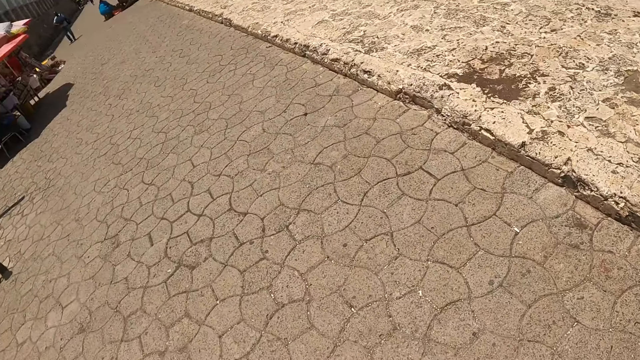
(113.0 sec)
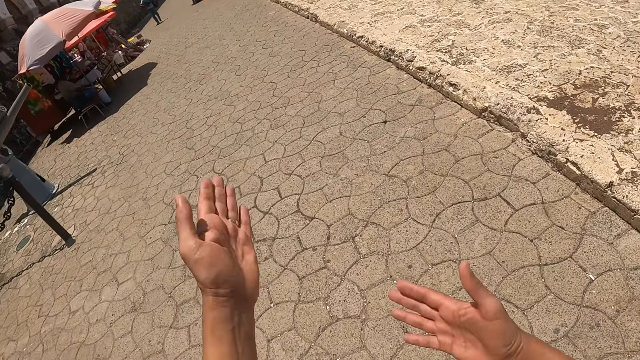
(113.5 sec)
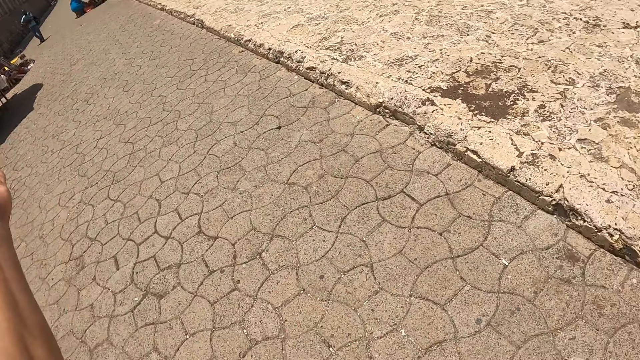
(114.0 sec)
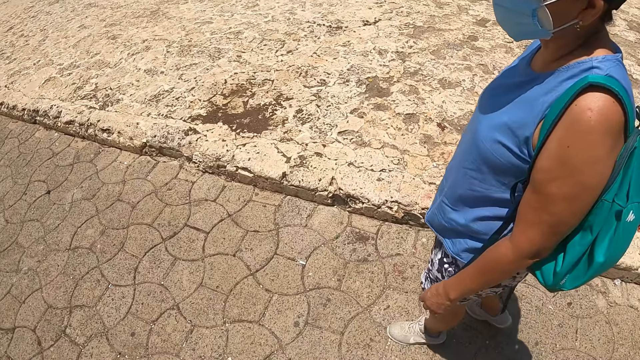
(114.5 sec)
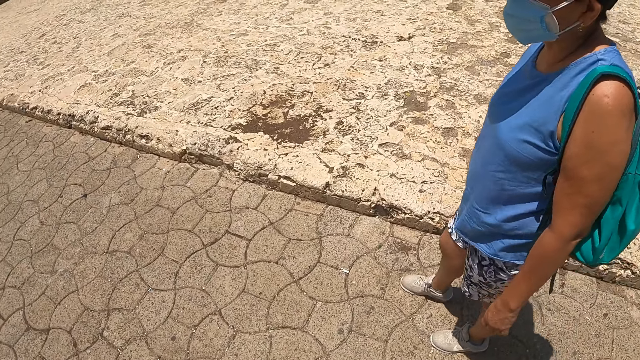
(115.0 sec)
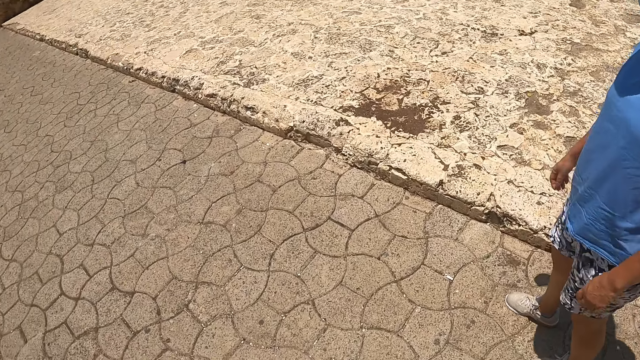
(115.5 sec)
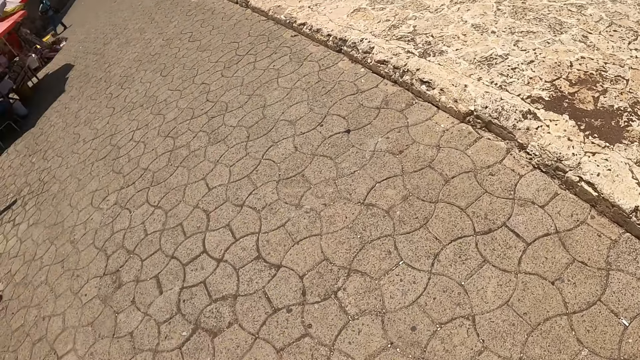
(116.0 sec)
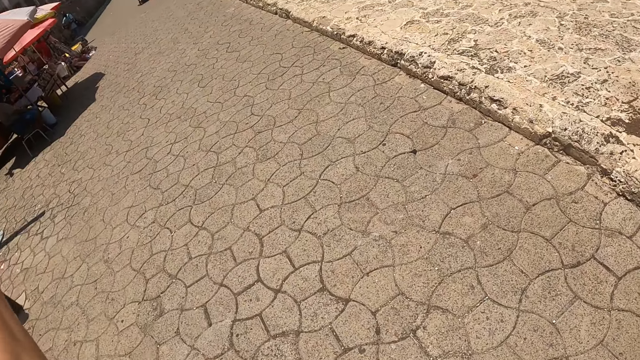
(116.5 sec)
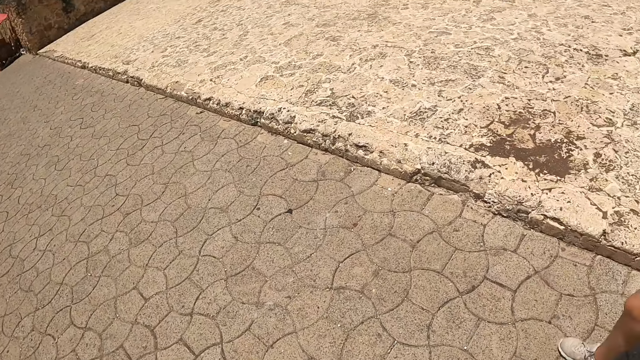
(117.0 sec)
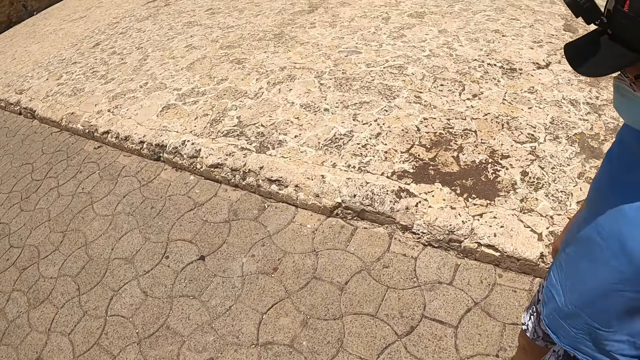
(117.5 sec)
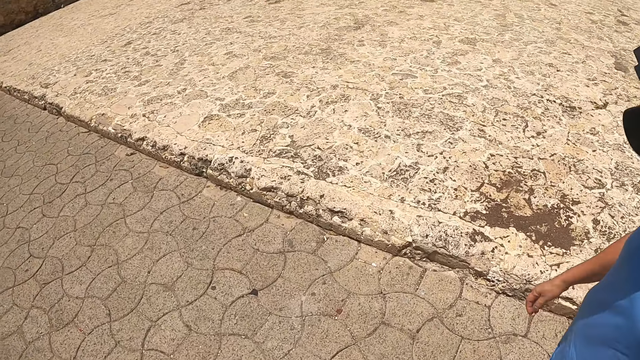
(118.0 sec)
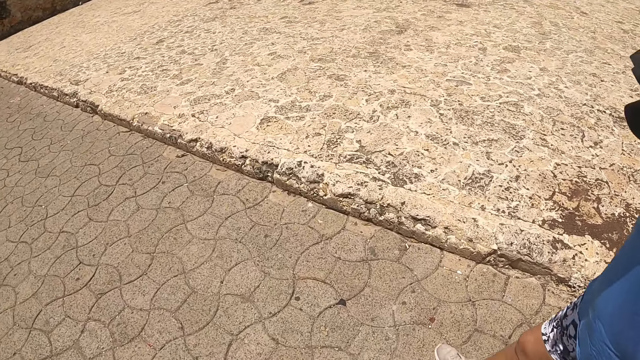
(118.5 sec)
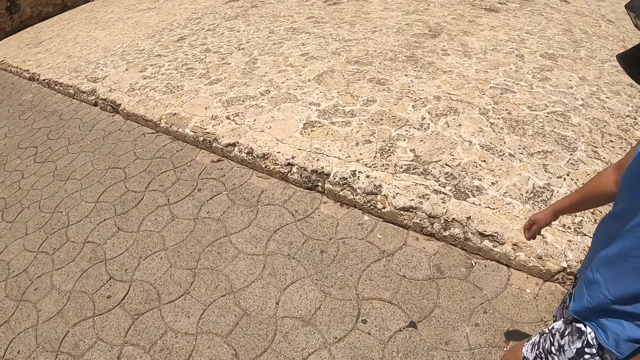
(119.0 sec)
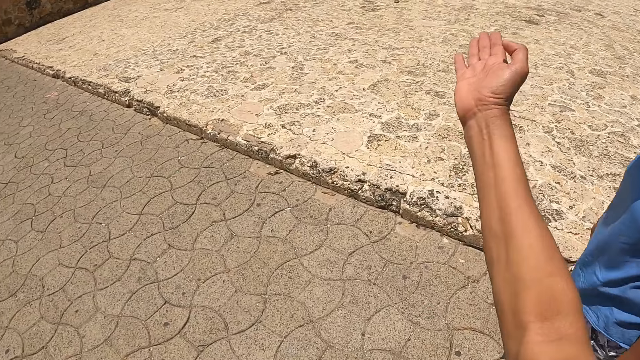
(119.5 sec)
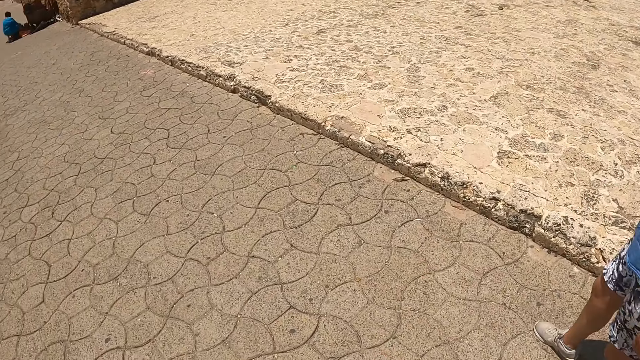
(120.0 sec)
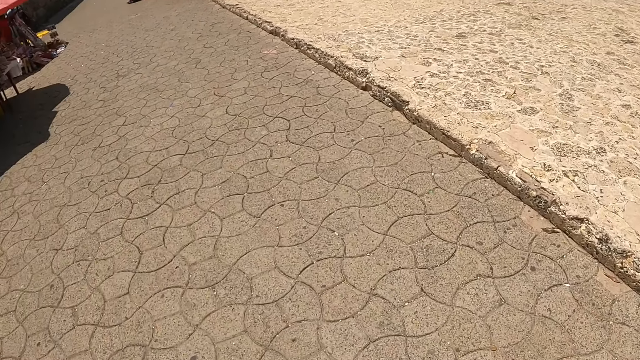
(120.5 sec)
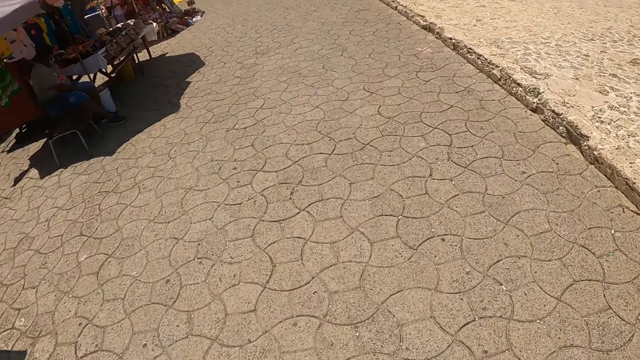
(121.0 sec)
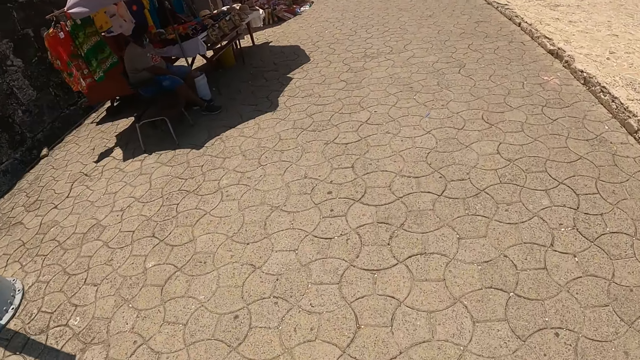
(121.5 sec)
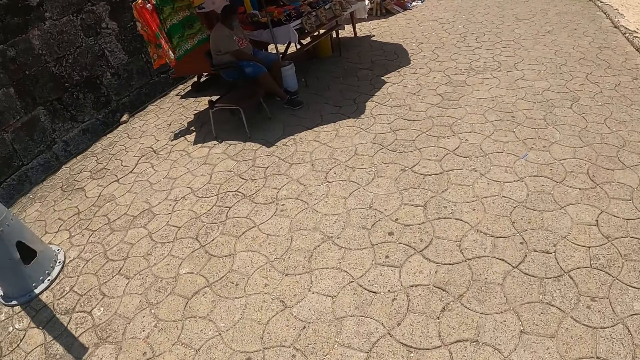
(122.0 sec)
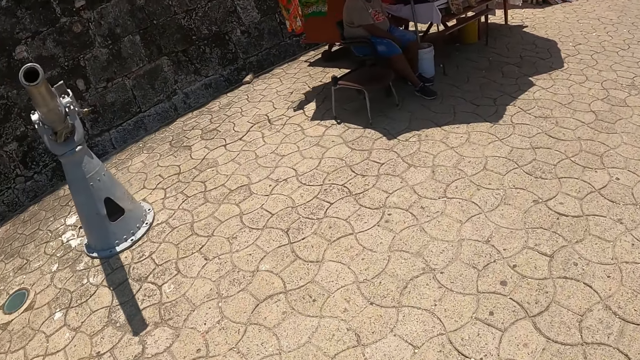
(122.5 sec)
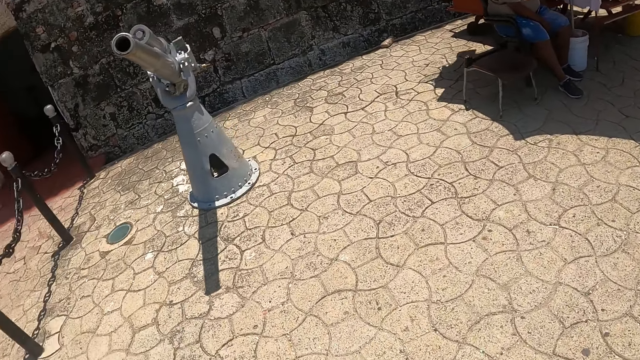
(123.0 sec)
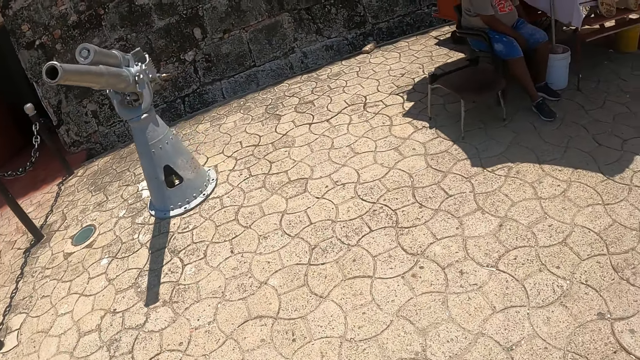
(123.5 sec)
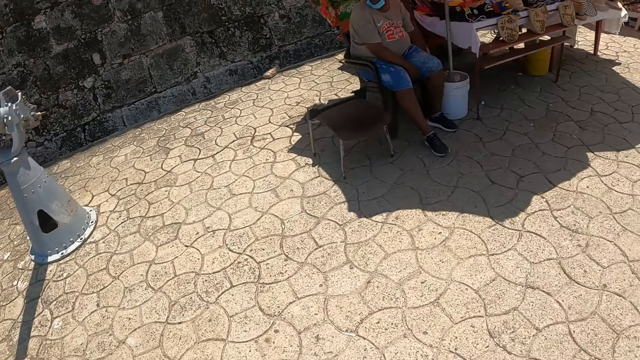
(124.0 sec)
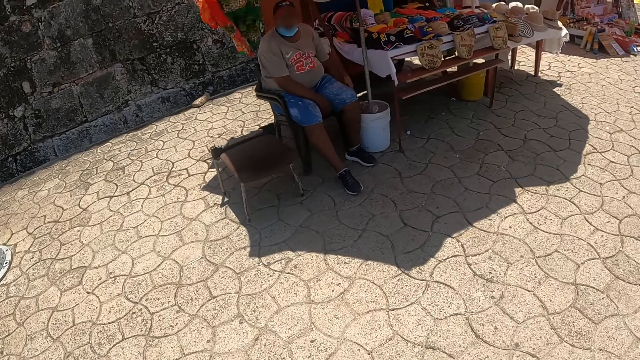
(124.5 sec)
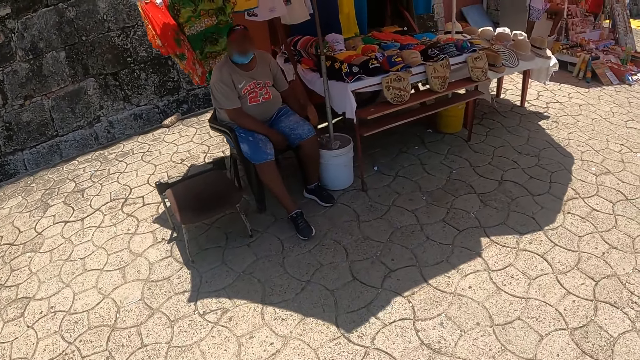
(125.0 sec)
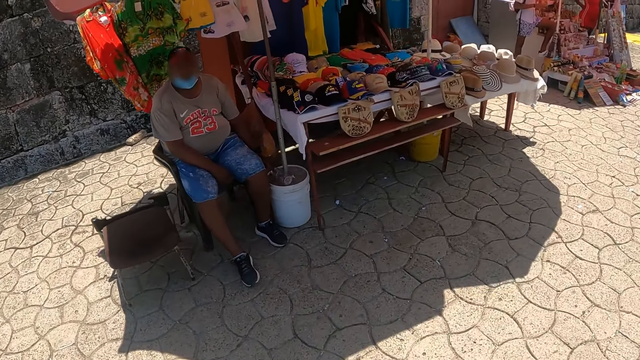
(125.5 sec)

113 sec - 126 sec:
The camera wearer points hands. They stand on the sidewalk. A person walks on the street. The camera wearer walks on the street.

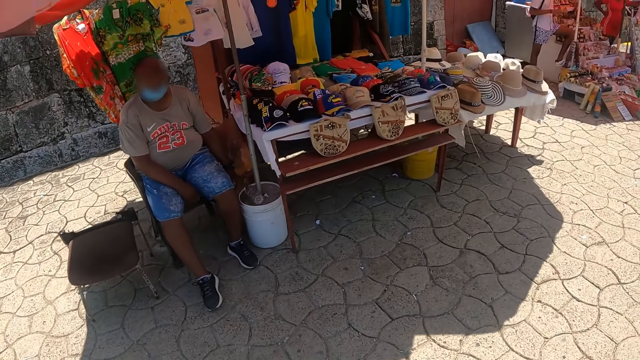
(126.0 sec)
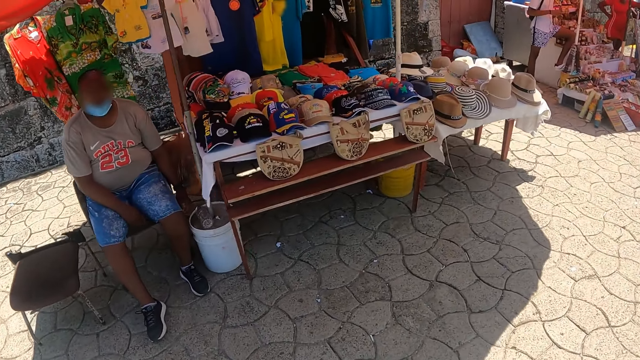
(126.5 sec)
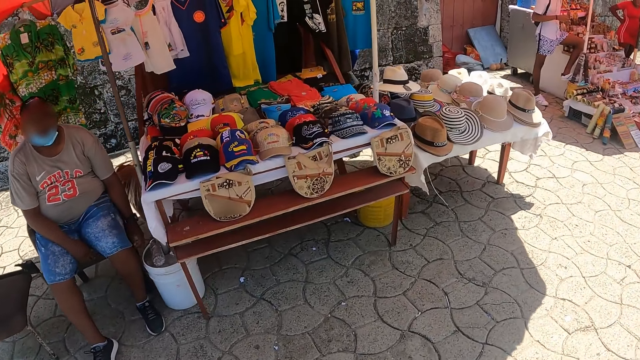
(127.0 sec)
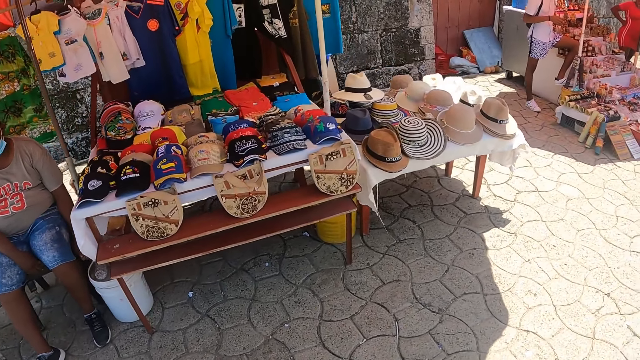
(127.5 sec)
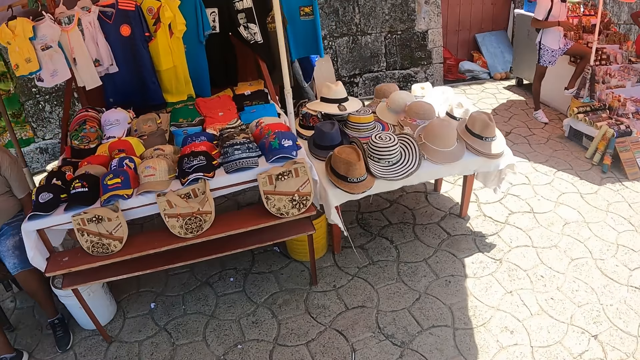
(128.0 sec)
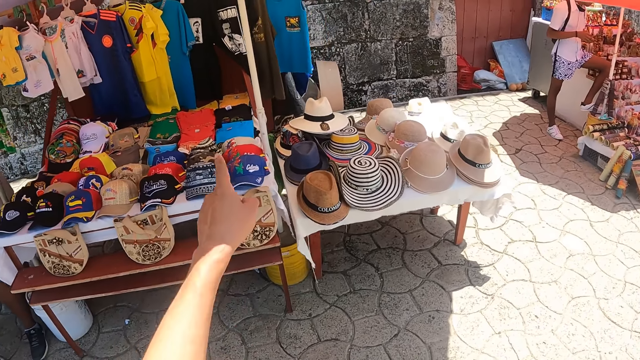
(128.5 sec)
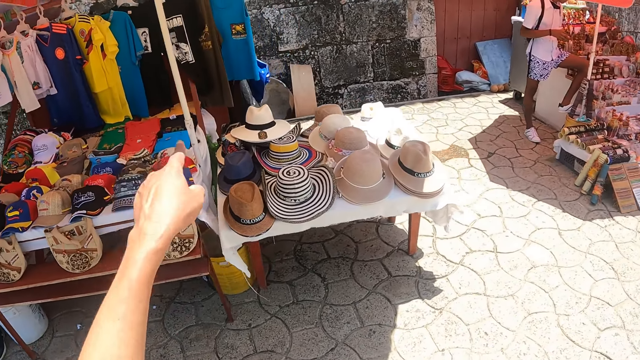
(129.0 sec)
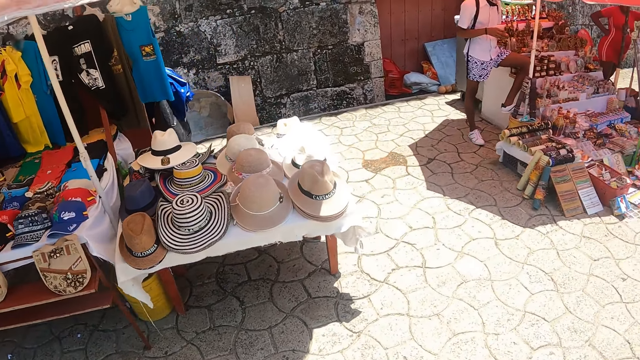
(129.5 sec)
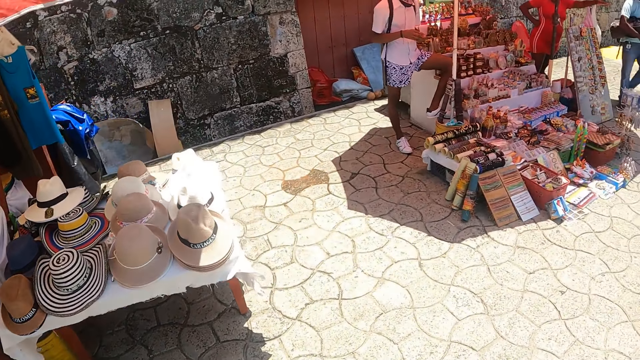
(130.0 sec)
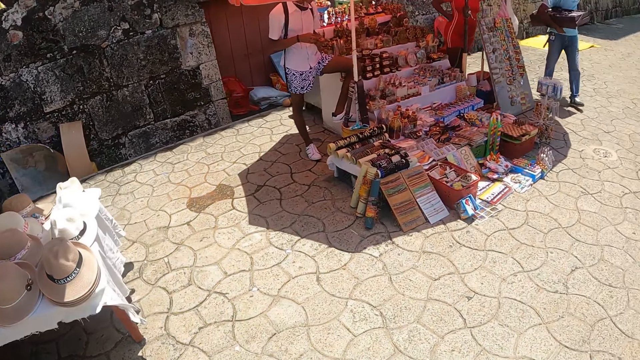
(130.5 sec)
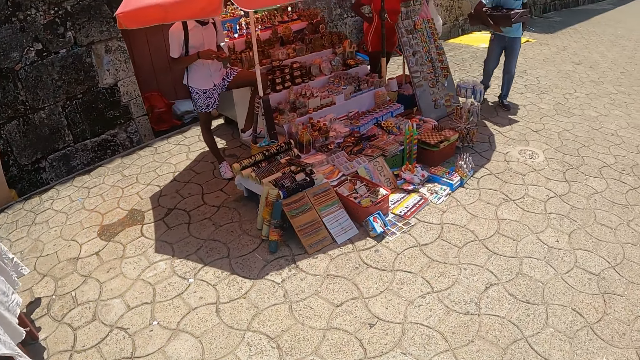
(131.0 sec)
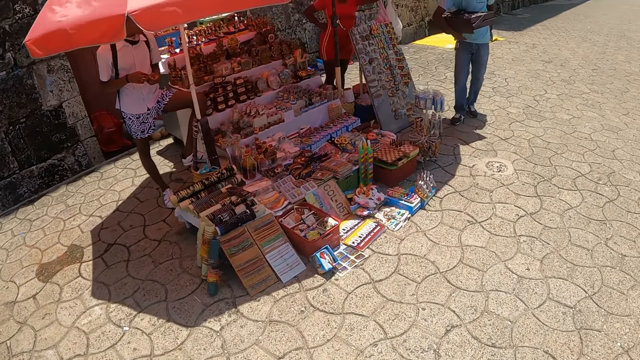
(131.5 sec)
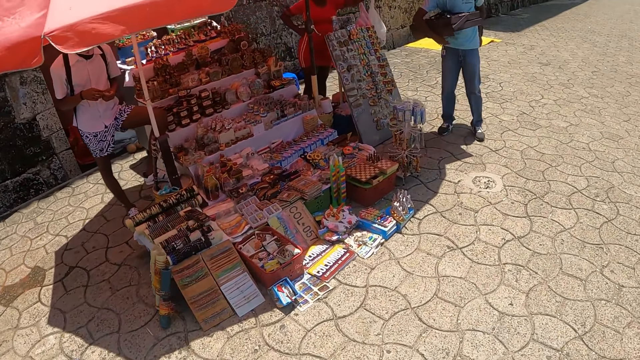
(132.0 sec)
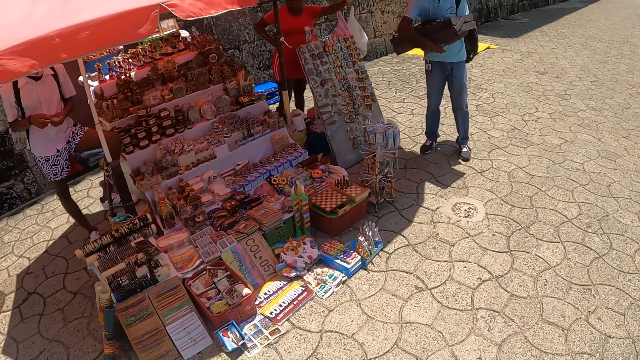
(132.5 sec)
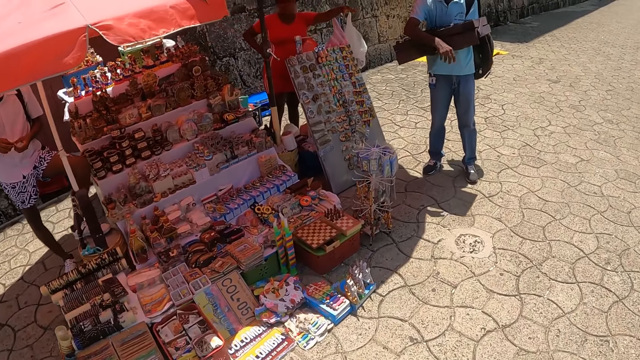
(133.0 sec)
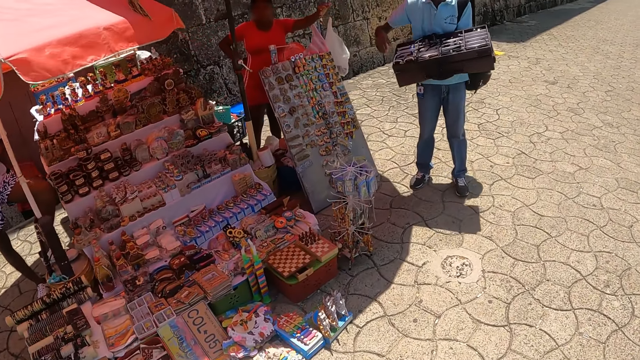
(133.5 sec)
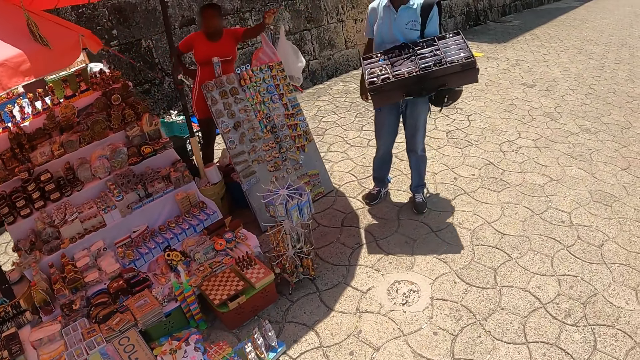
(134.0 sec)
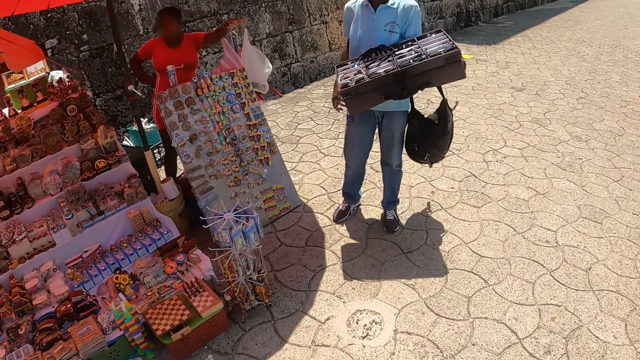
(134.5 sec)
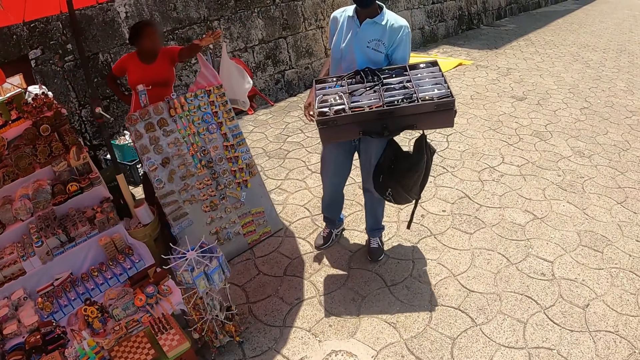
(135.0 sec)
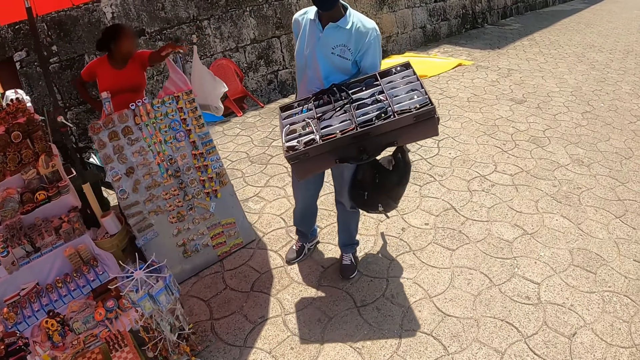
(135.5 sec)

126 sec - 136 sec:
The camera wearer points on clothes. They walk on the street.
